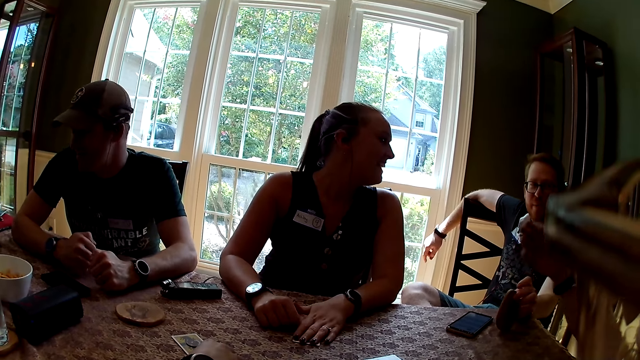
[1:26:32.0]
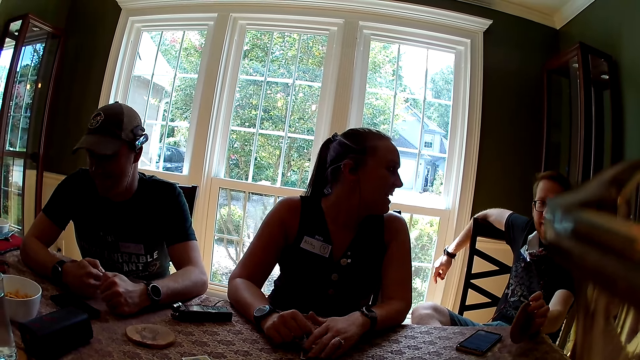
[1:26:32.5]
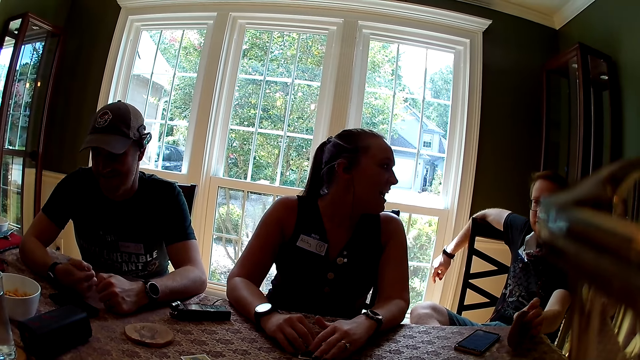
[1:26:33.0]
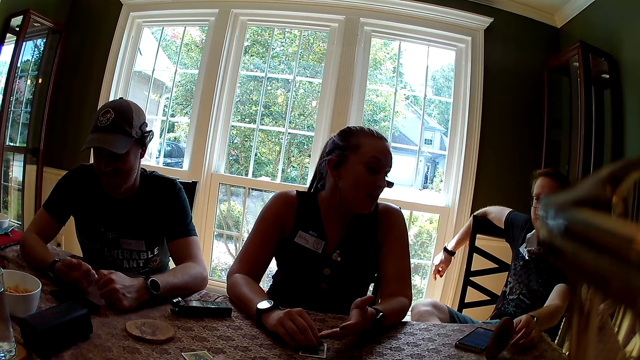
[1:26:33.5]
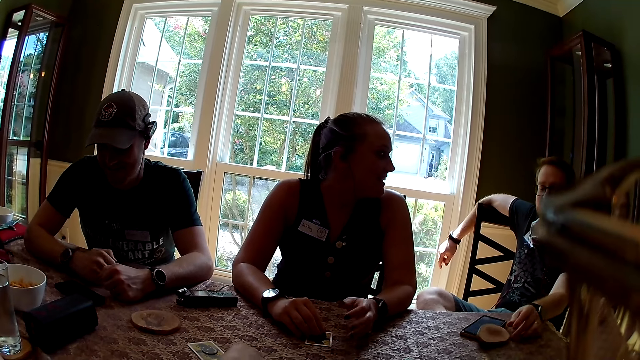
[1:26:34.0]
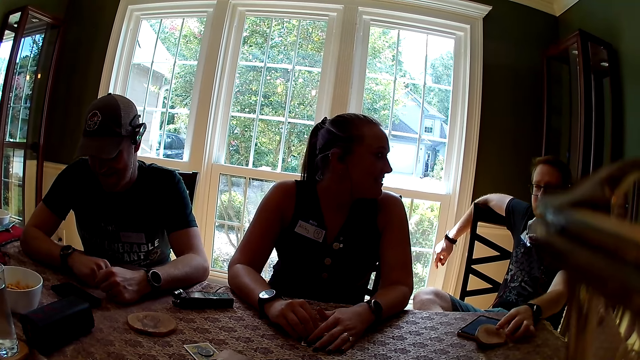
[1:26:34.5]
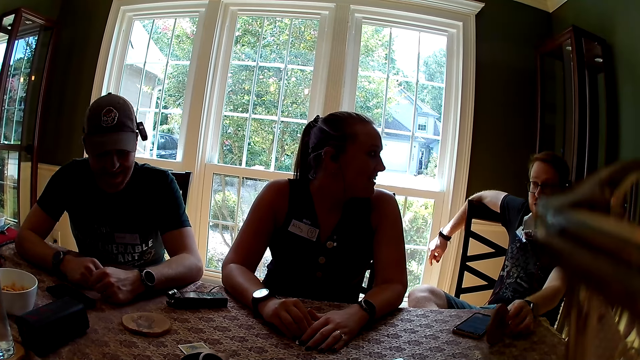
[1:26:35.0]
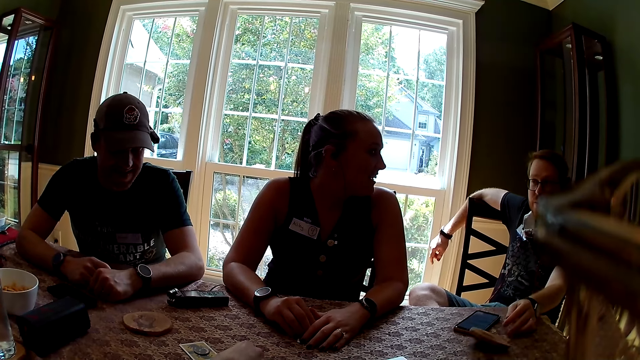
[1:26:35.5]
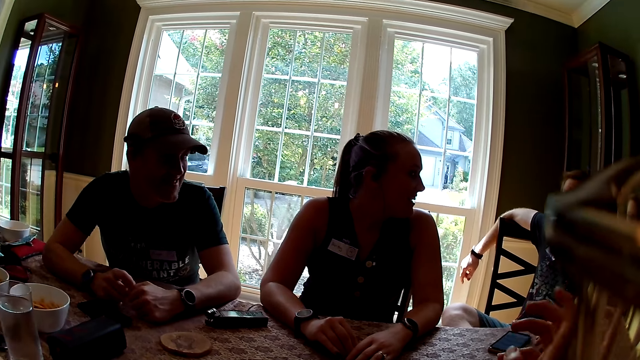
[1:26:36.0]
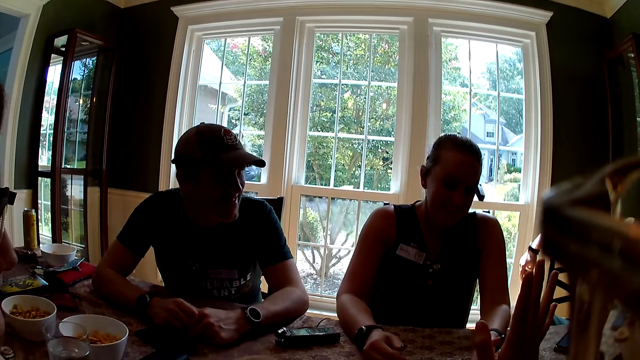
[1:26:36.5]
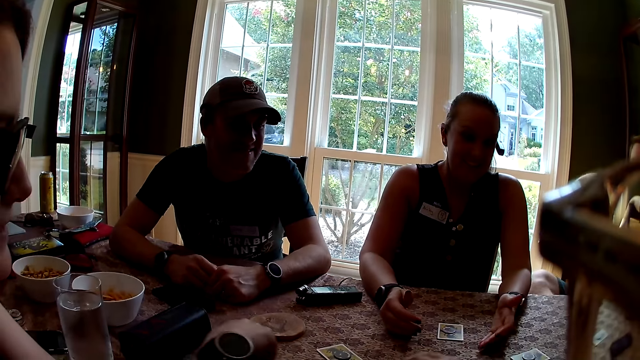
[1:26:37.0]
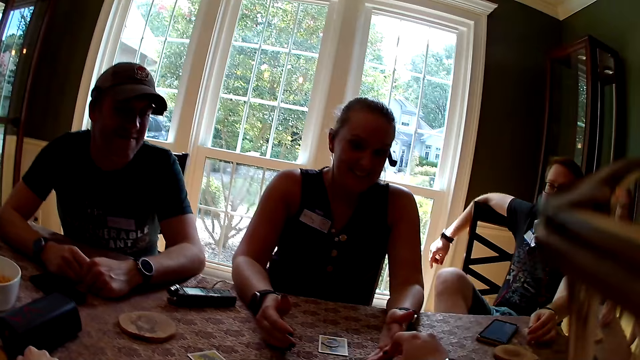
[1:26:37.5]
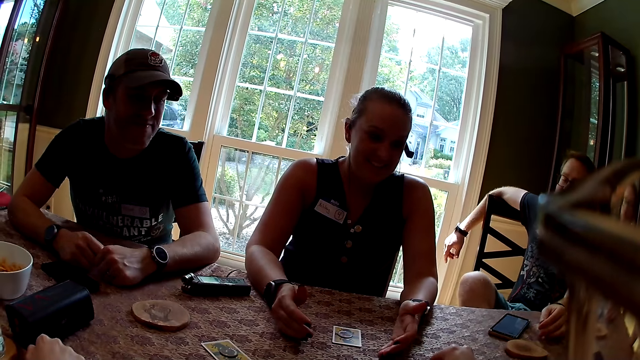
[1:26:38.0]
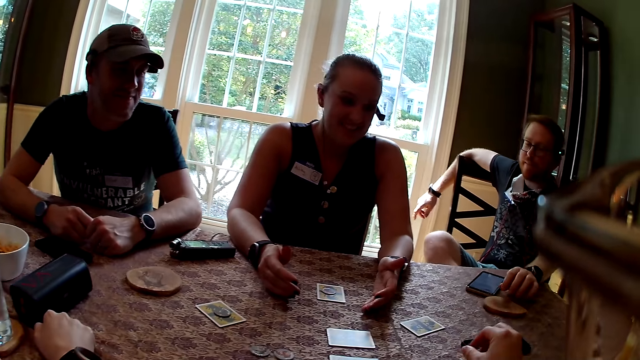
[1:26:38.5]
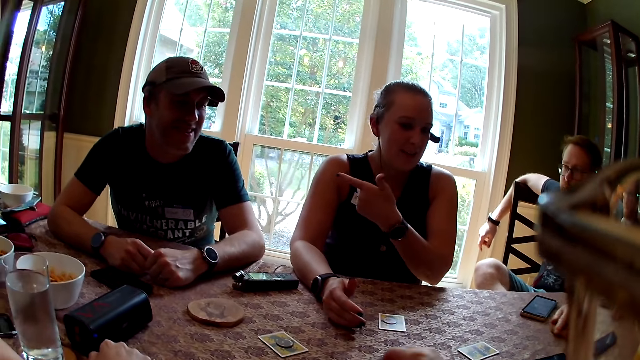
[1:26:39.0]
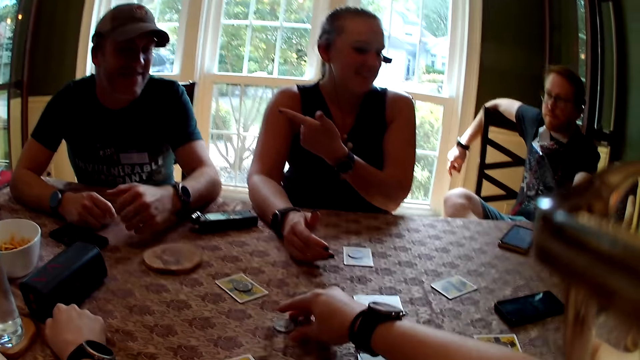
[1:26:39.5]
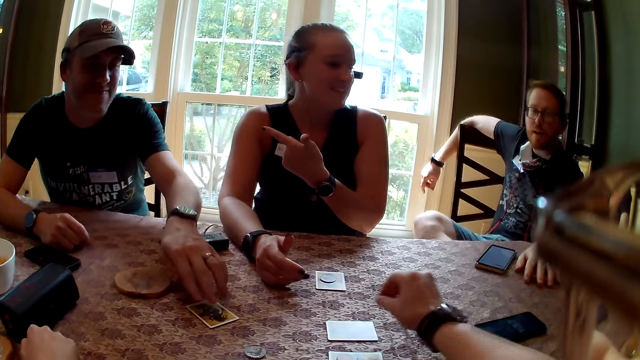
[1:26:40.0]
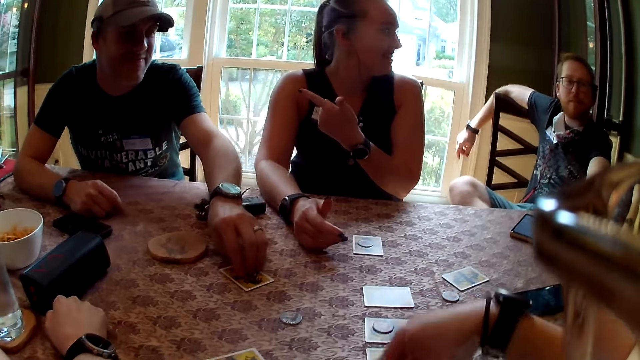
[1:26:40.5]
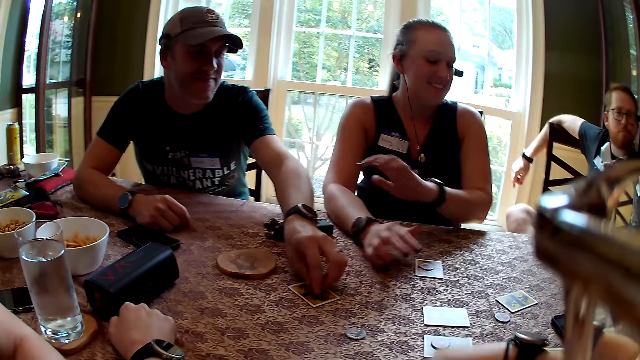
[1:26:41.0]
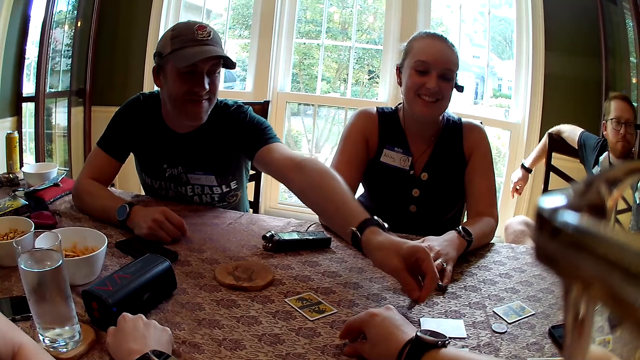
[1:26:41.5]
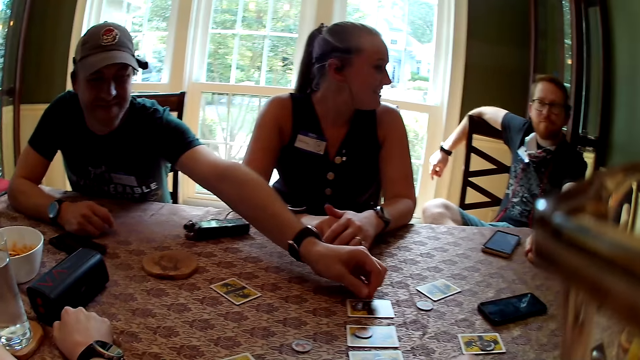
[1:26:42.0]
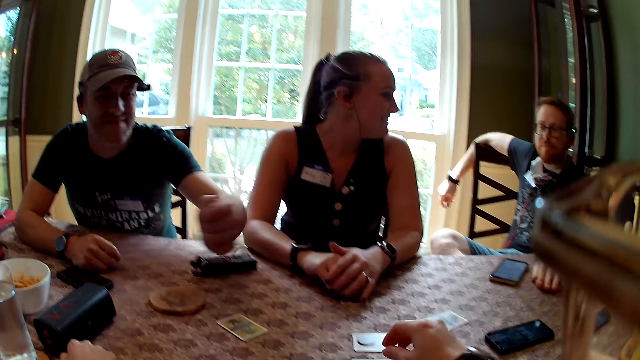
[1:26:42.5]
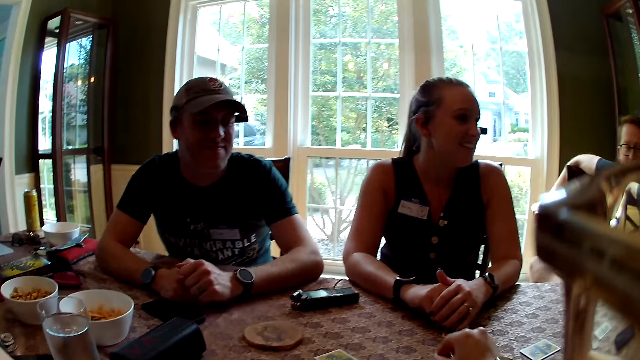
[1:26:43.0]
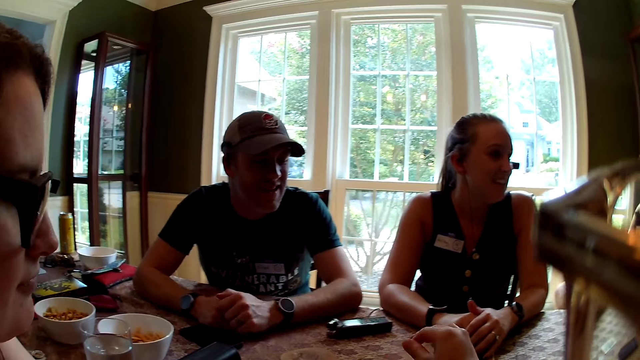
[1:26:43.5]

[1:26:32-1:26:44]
A woman places both hands on the card on the table. A man hits the table with a coaster with his left hand. The woman interacts with everyone. The man drops the coaster on the table with his left hand and interacts with everyone. The camera wearer interacts with everyone. She moves curator tokens on the table. Another man moves something on the table. The woman interacts with everyone and points her left hand towards another man. The camera wearer picks up a coin on the table with her right hand. She moves the curator tokens on the table. She drops the coin on the table with her right hand. A man moves the curator tokens on the table. The man picks up a coin on the table with his left hand and drops the coin on the table with his left hand. Another man interacts with everyone. The camera wearer converses with the men and the women.

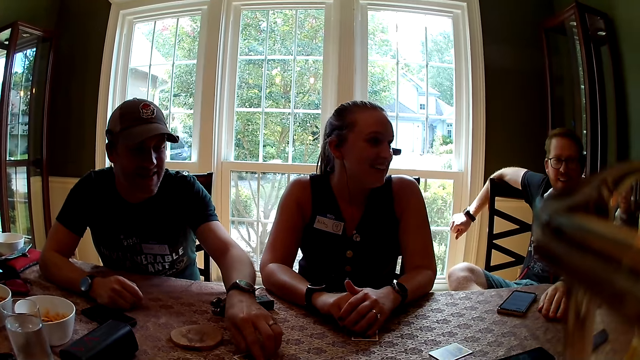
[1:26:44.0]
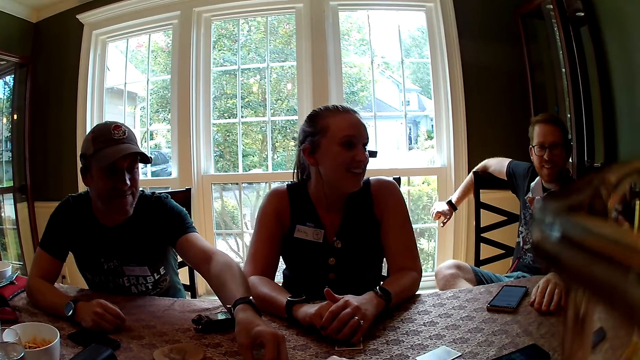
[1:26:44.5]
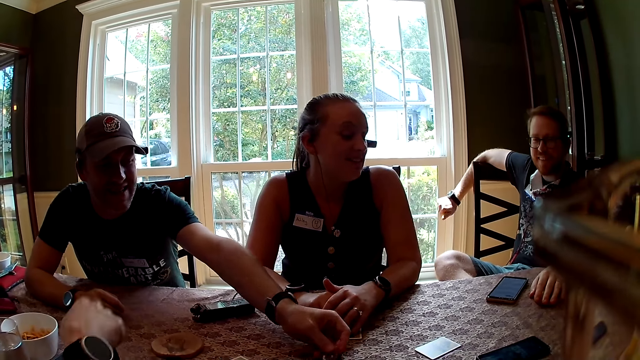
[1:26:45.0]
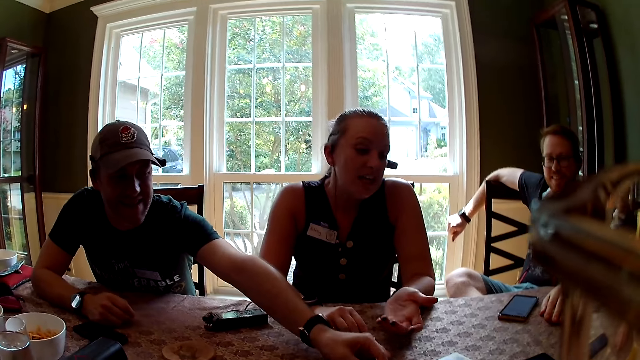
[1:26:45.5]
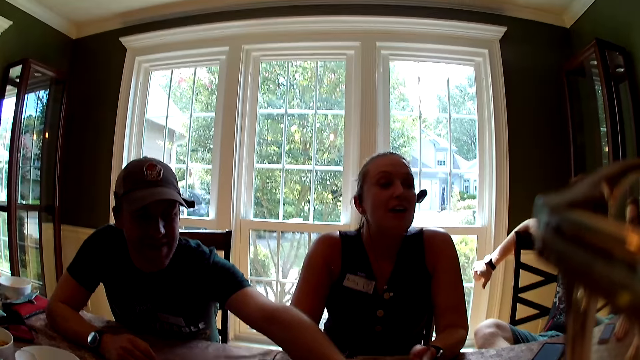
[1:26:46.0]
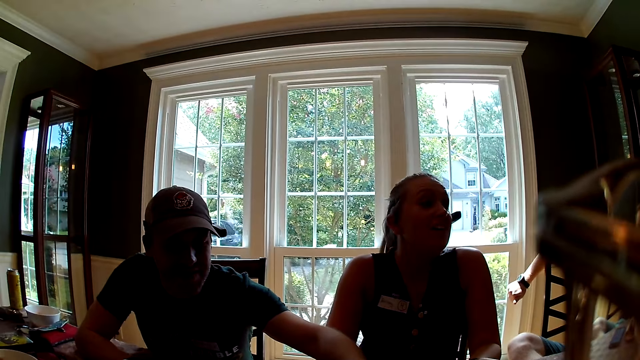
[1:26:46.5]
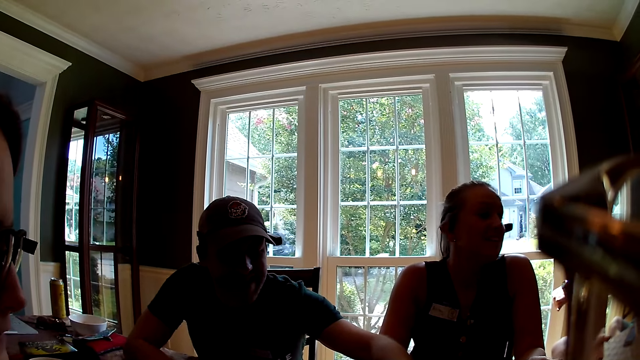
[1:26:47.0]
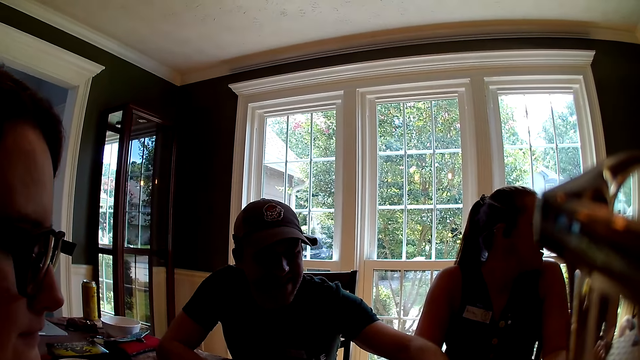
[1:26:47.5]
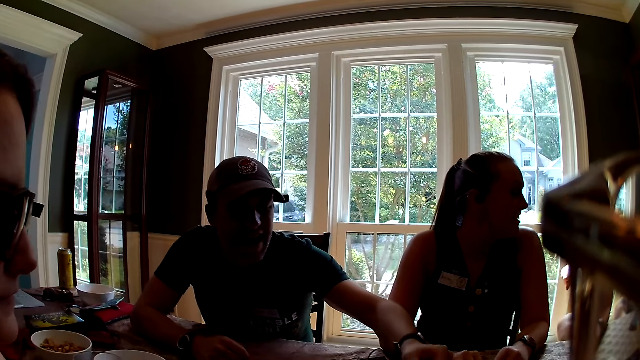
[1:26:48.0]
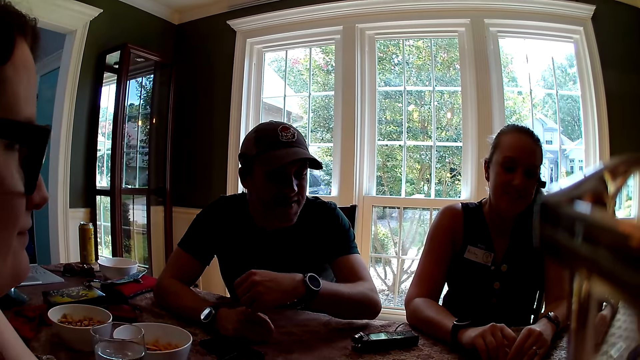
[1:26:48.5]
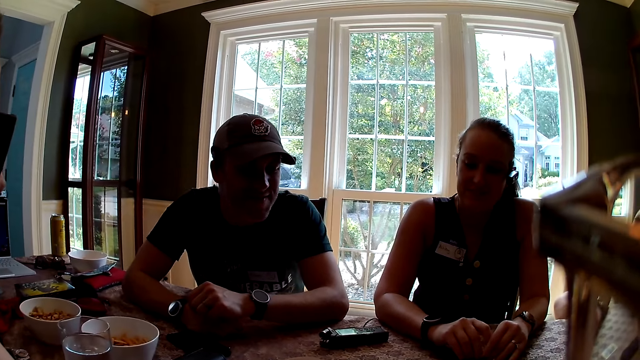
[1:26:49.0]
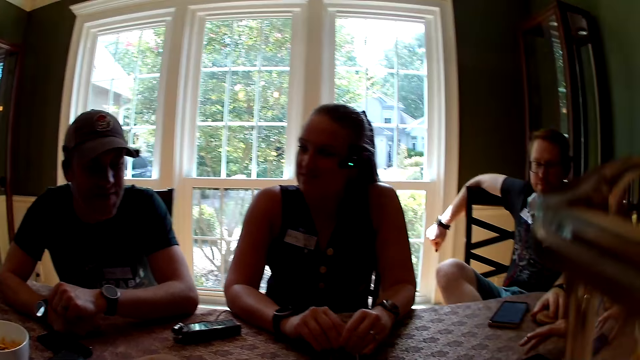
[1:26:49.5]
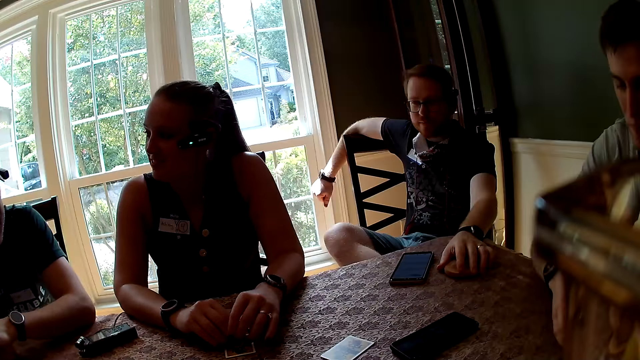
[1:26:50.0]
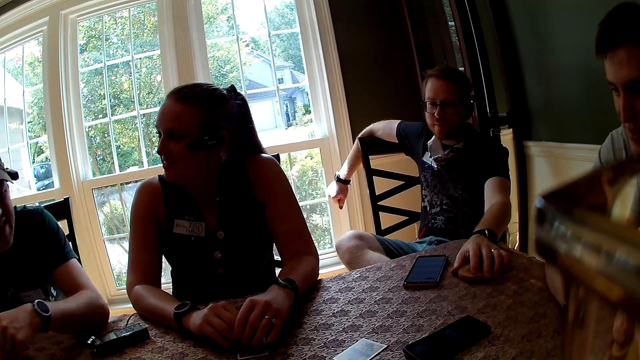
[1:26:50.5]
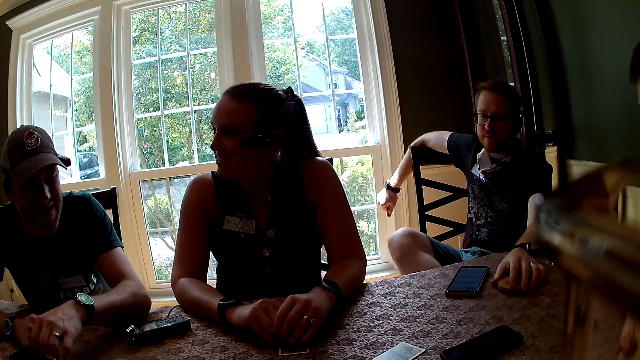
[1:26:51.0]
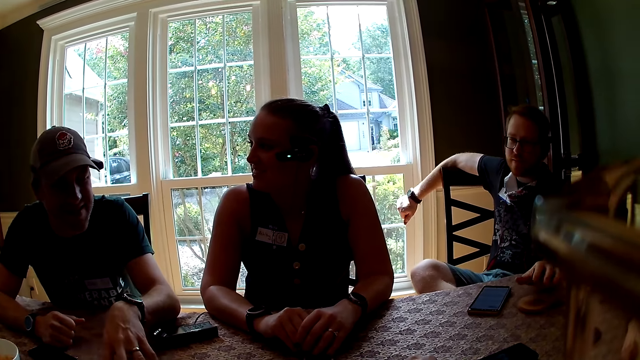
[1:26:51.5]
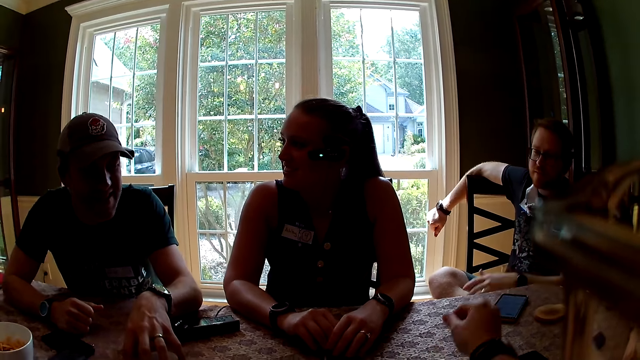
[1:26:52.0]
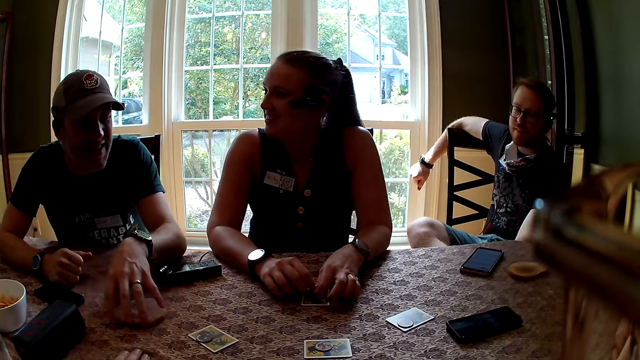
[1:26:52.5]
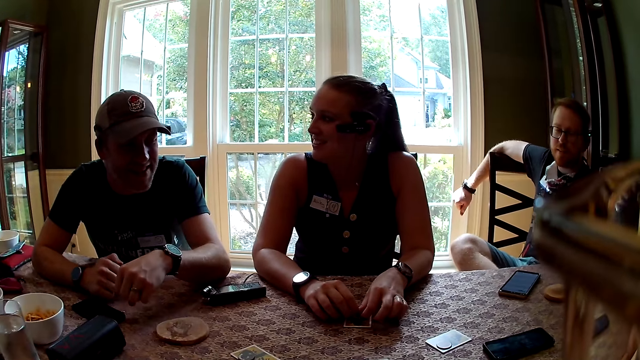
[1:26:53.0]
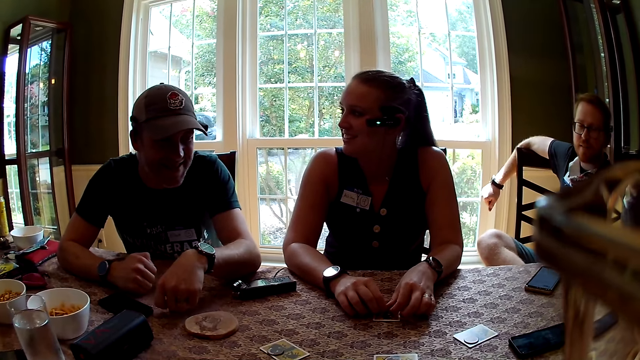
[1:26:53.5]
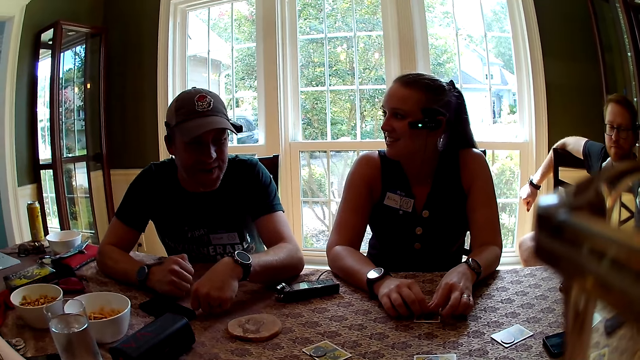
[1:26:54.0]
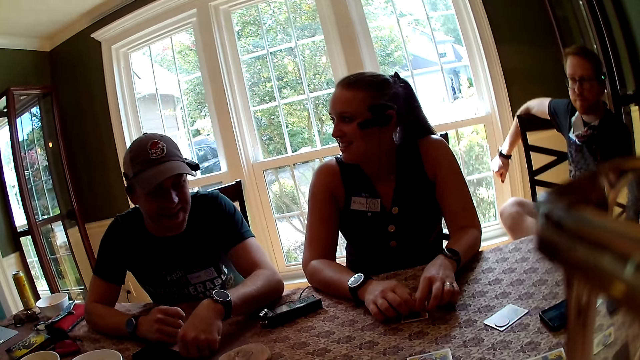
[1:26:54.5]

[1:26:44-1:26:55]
A man moves curator tokens on the table. The man picks up a coin on the table with his left hand and drops the coin on the table with his left hand. The camera wearer converses with the men and the women. The man interacts with everyone. Another man removes his left hand from the table. The camera wearer interacts with everyone. The first man interacts with everyone.
